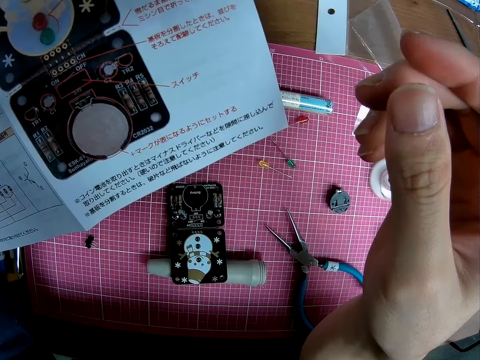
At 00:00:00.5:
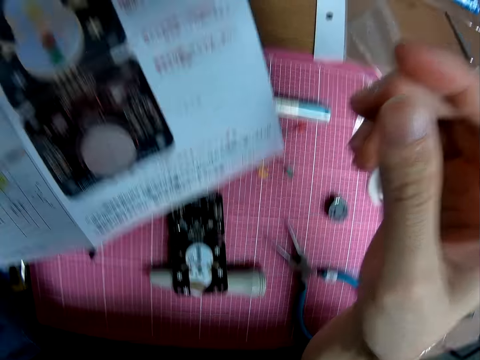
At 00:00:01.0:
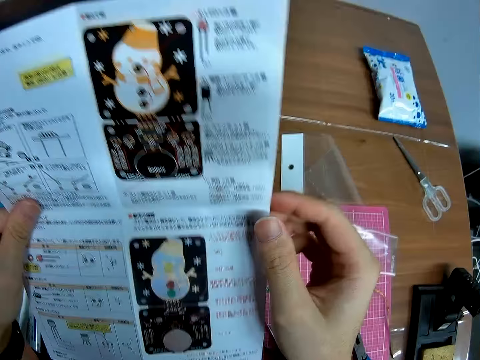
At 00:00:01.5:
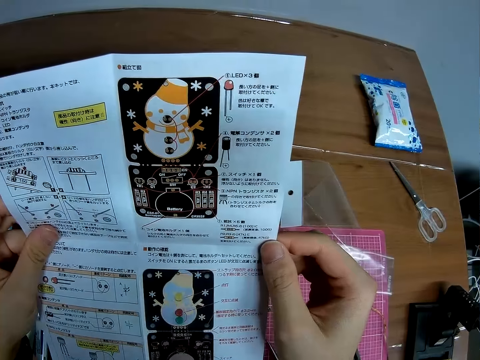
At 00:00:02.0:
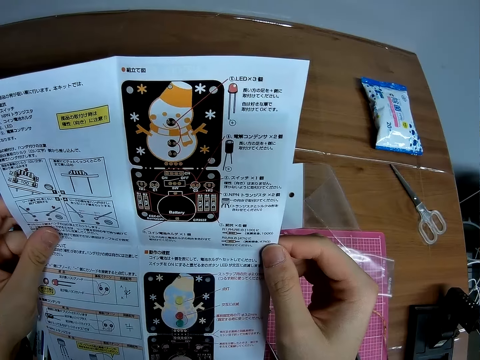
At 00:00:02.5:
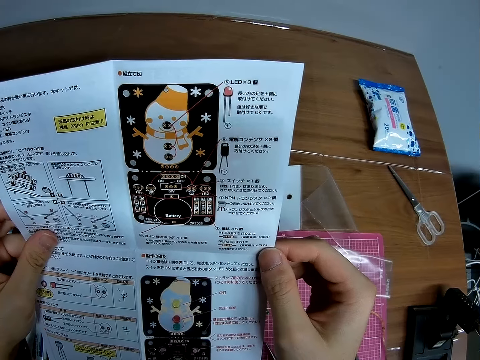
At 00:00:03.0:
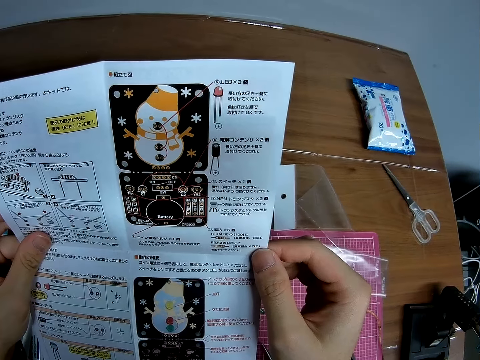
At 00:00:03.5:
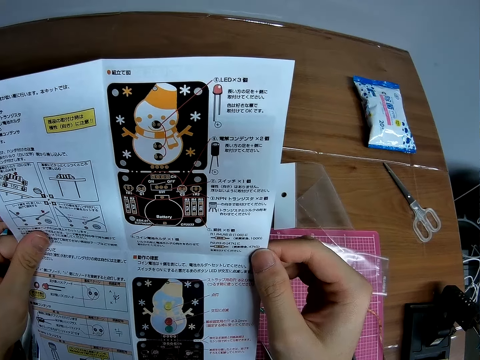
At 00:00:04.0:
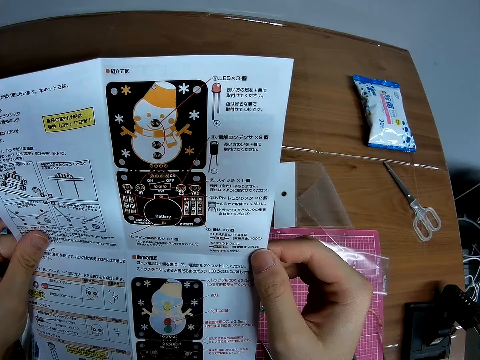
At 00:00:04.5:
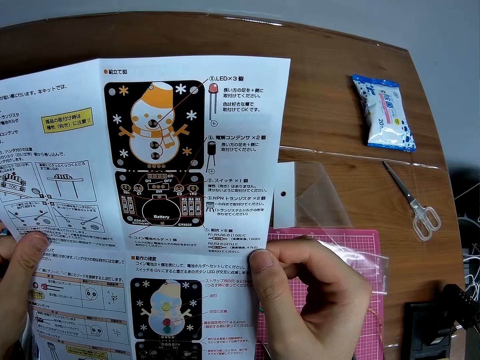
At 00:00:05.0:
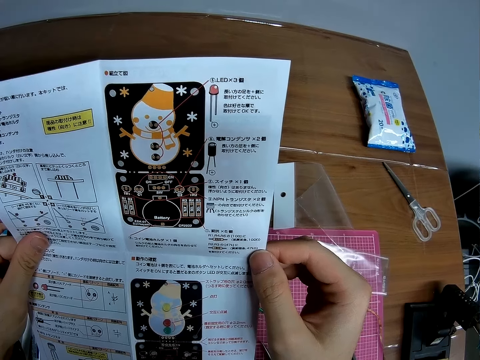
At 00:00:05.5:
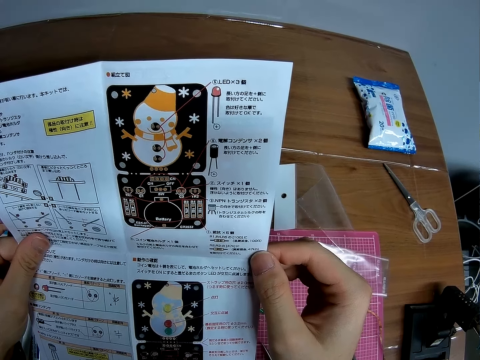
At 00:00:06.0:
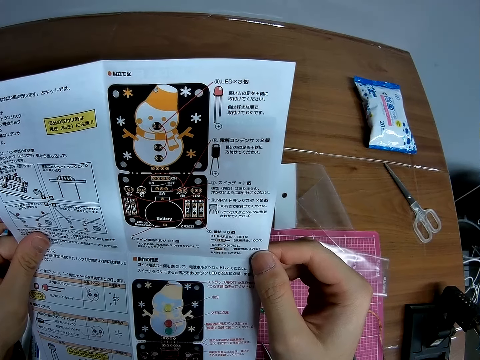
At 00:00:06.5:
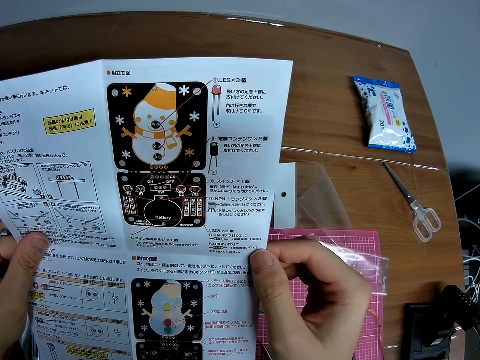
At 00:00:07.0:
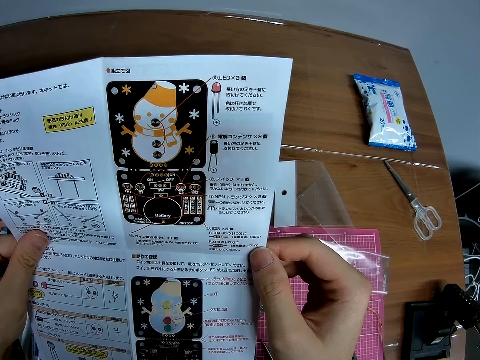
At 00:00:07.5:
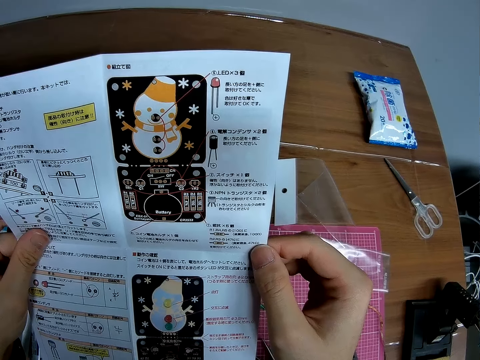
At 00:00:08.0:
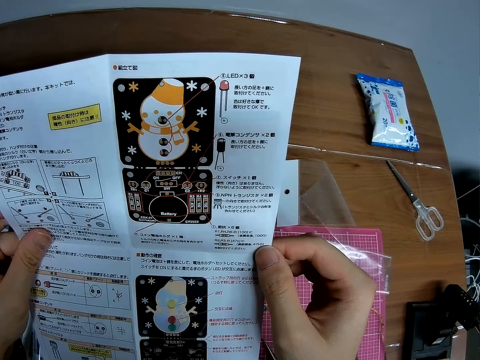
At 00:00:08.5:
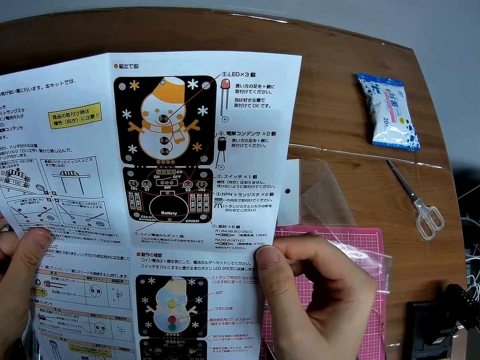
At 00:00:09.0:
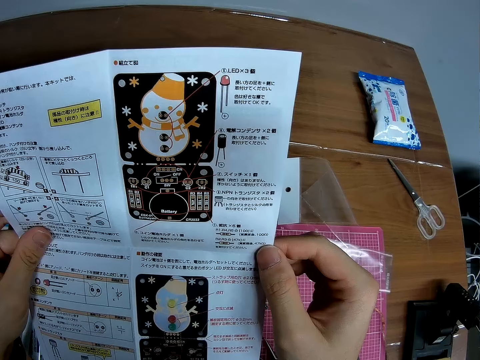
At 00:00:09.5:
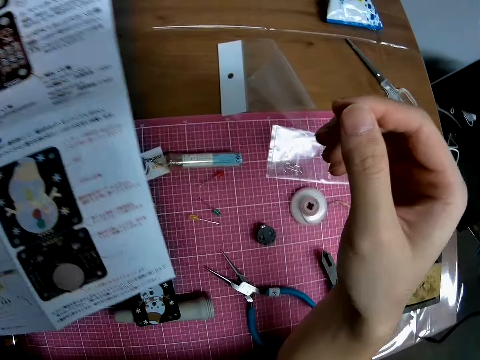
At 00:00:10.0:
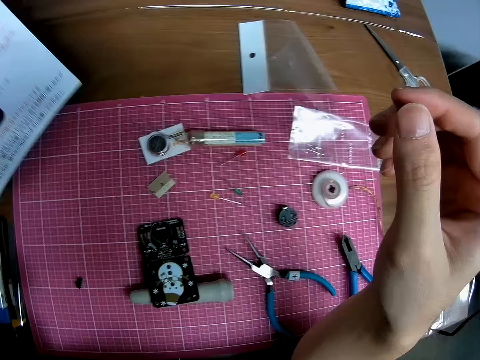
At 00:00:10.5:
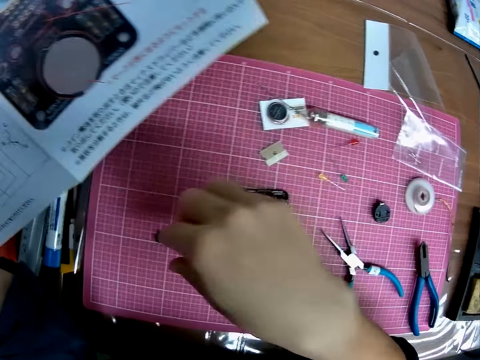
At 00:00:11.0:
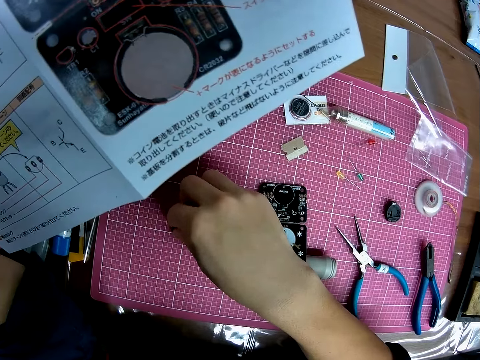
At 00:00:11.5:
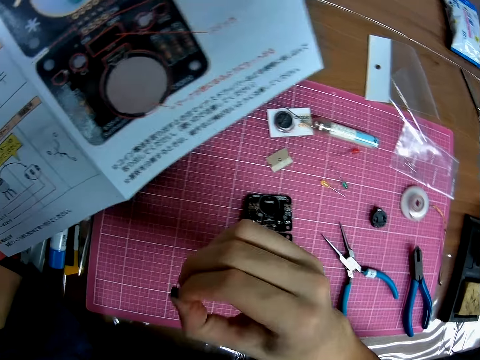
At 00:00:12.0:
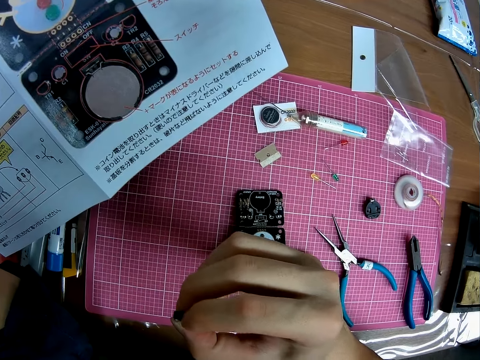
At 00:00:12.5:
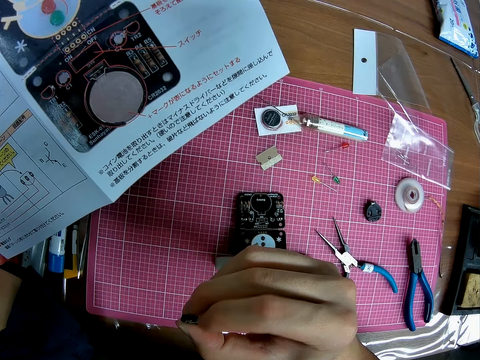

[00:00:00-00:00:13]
The camera wearer reads the guideline paper. They hold a paper manual. They pick a circuit board component on the table.

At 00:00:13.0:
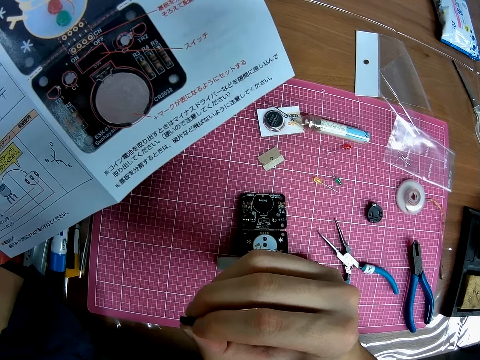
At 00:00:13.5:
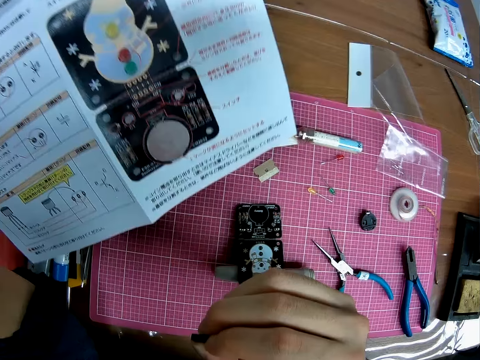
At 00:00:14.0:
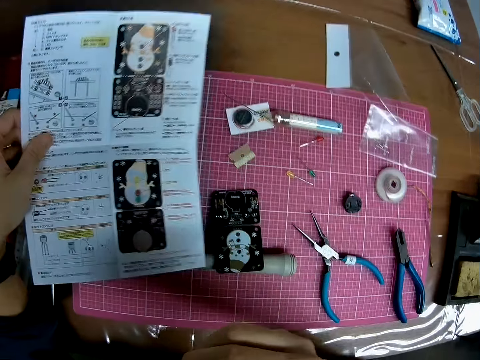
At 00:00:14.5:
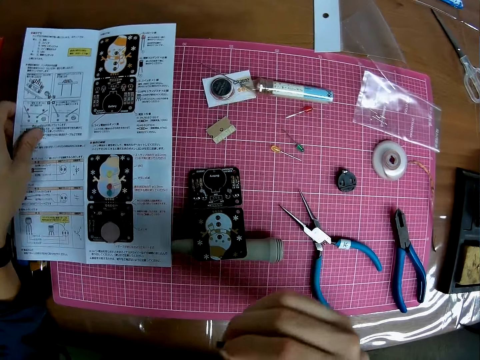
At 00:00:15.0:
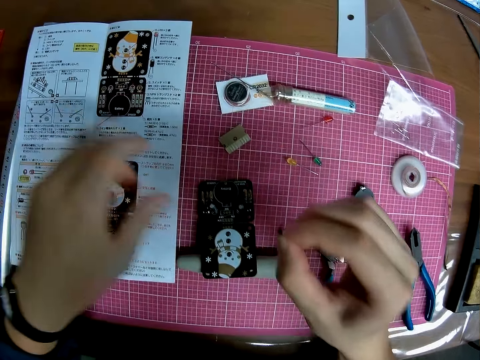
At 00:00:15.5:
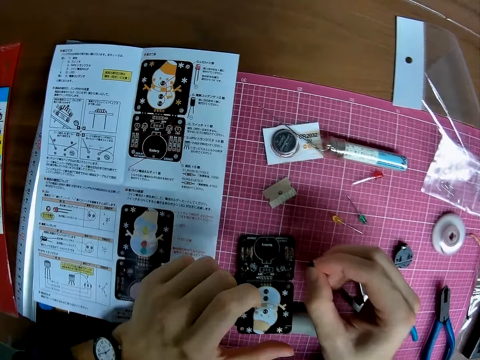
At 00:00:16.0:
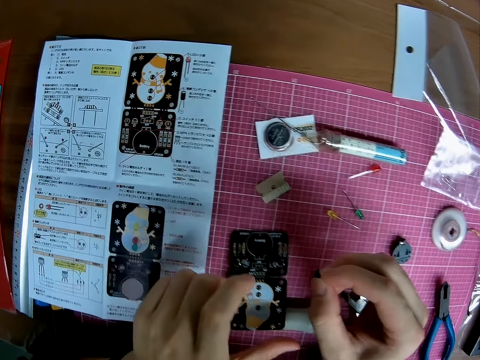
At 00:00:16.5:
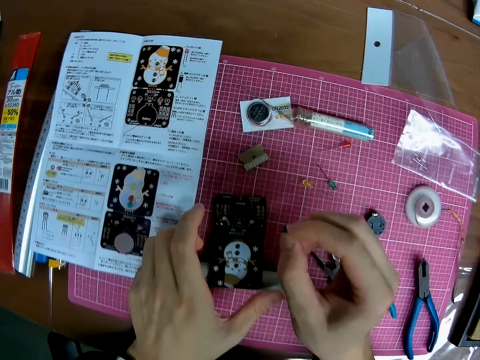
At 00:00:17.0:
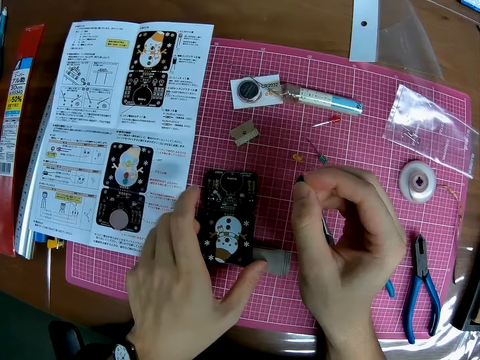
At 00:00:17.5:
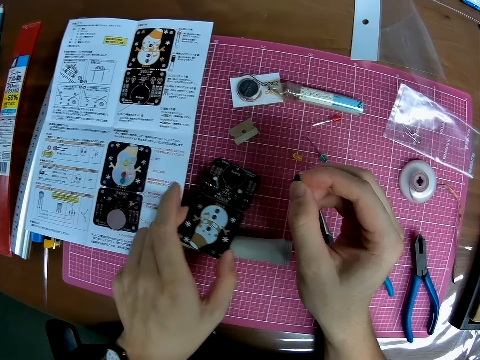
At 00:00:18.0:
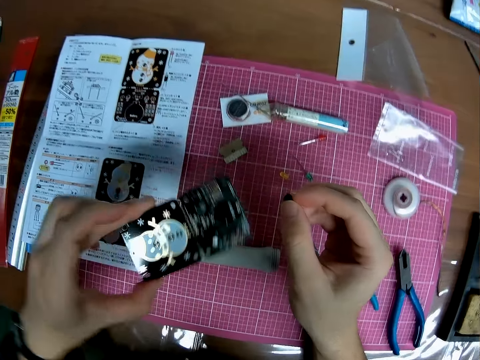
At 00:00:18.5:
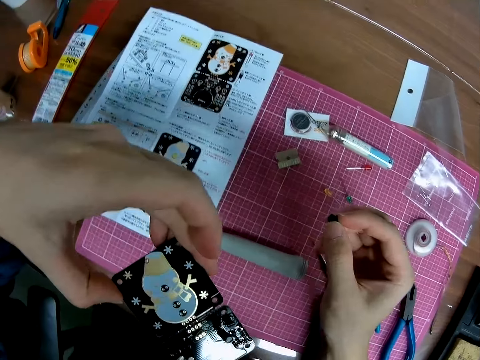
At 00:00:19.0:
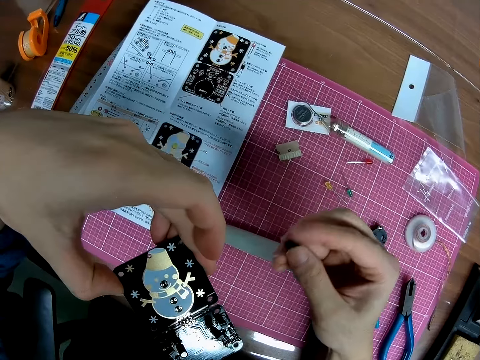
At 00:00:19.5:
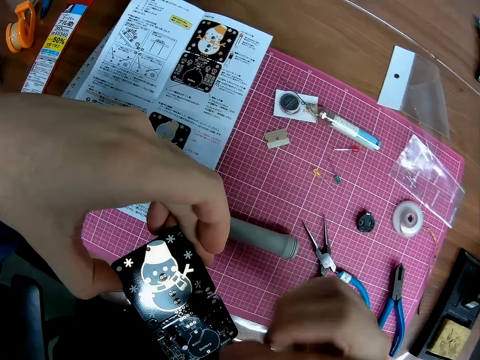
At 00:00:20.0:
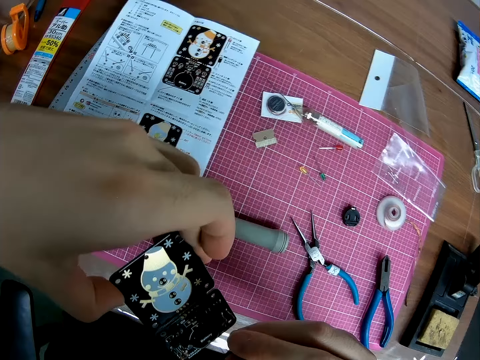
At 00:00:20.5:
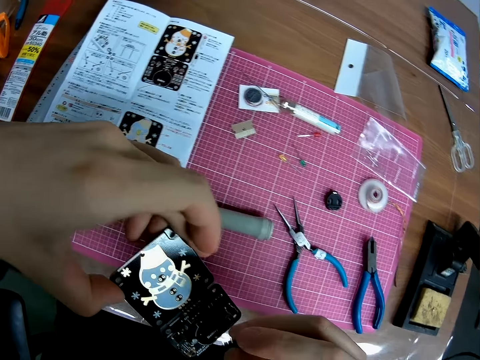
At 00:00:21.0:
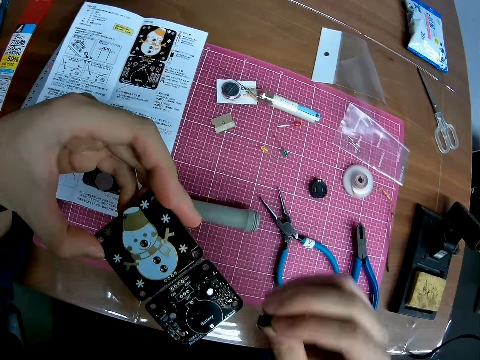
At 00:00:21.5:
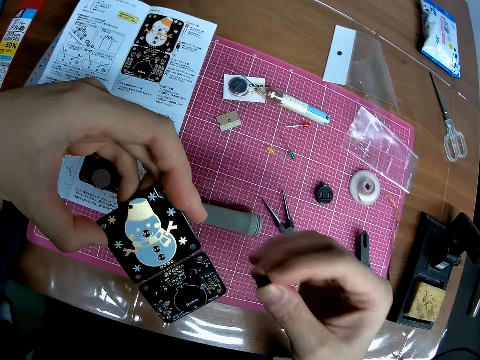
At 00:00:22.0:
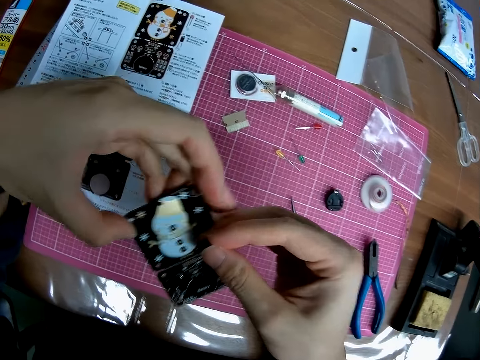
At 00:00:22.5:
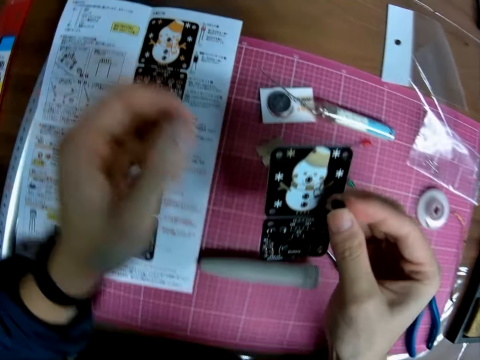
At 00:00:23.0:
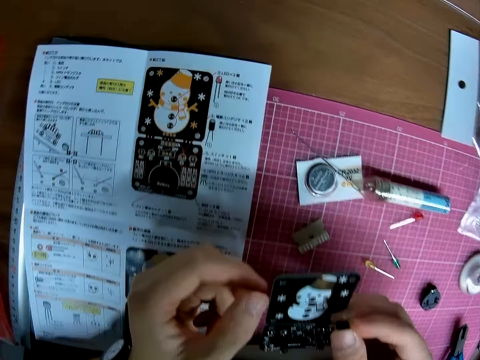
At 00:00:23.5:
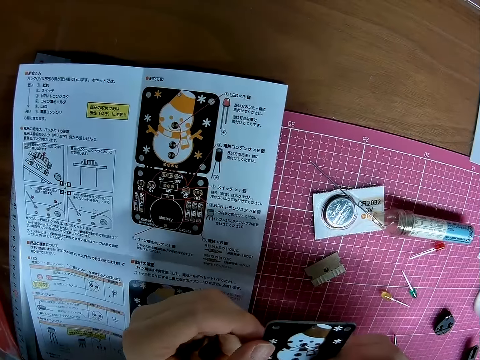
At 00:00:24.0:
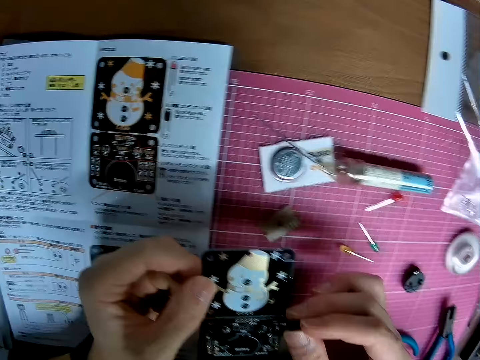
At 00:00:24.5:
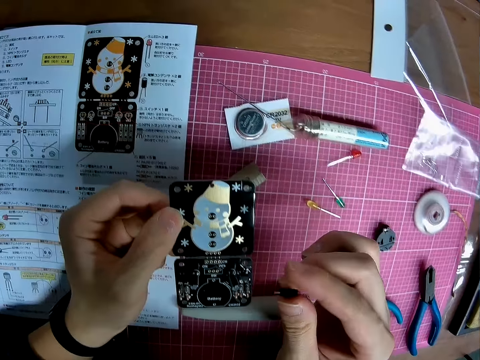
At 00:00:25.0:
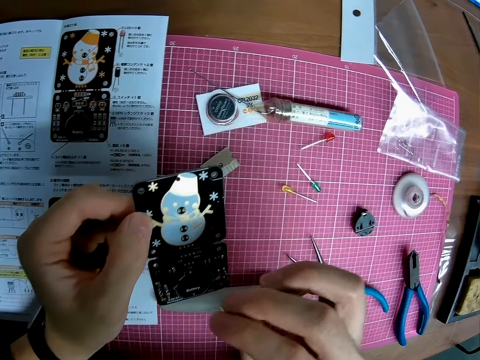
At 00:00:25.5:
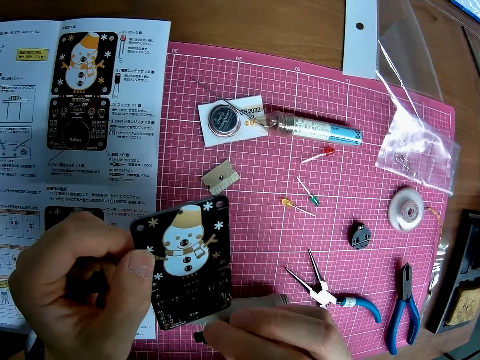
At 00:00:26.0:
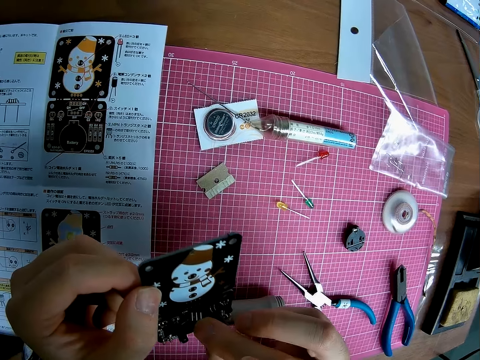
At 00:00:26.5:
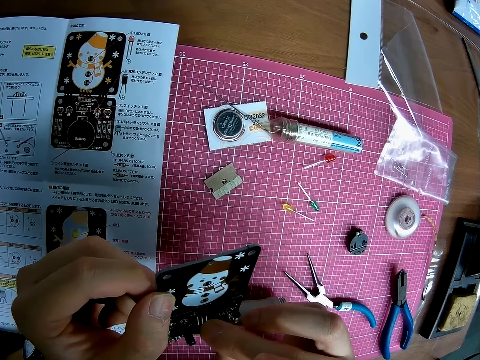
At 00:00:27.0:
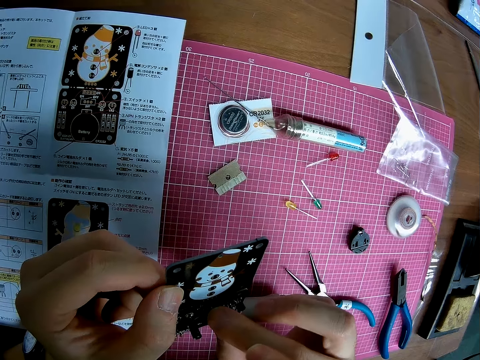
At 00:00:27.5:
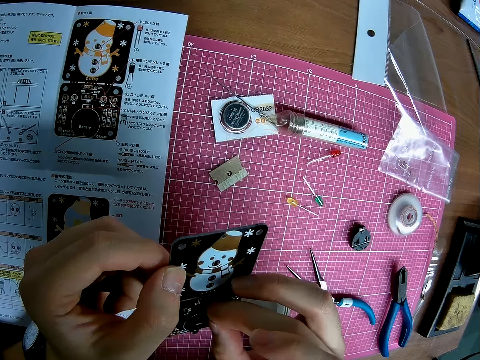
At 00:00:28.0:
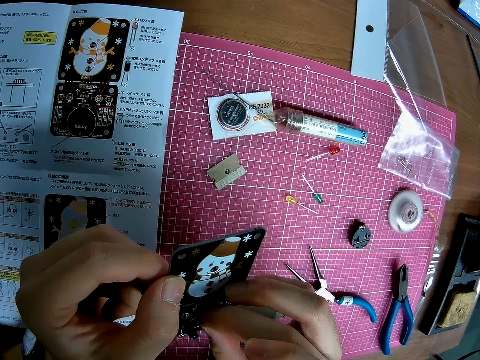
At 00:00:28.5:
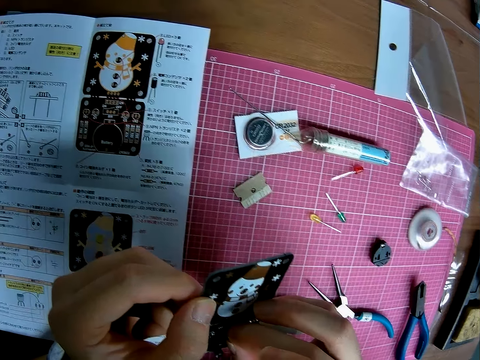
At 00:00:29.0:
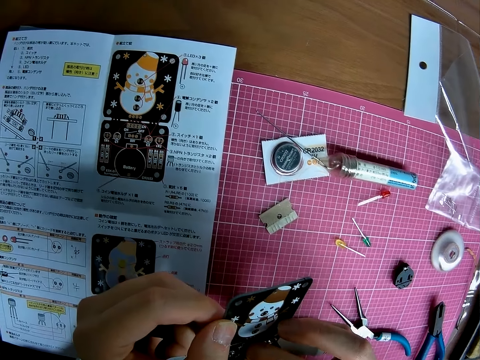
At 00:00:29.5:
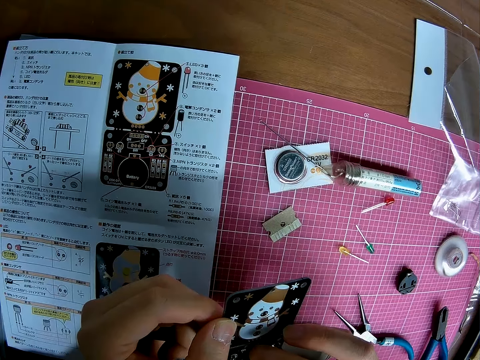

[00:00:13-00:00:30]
The camera wearer looks at something. They drop the paper manual or guideline paper. They pick the stereo board. They attach the component to the circuit board. They look at the stereo board. They read the guideline paper. They fix the stereo board.
